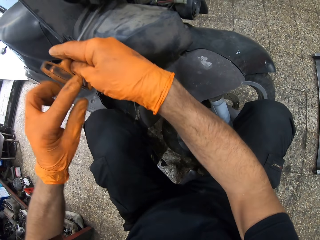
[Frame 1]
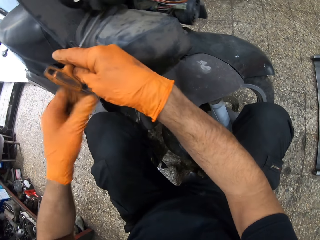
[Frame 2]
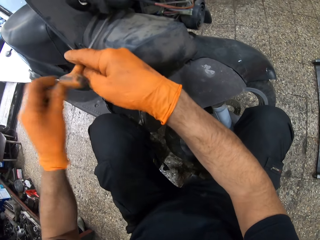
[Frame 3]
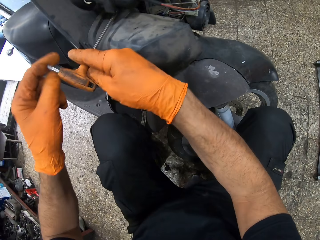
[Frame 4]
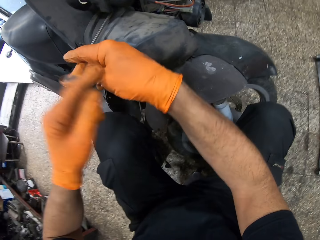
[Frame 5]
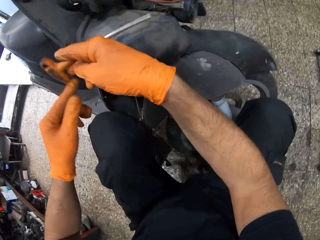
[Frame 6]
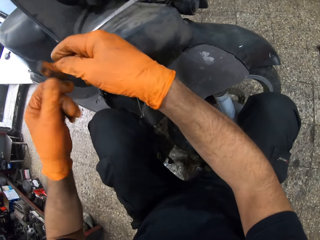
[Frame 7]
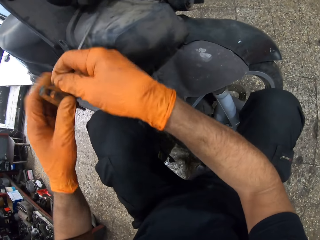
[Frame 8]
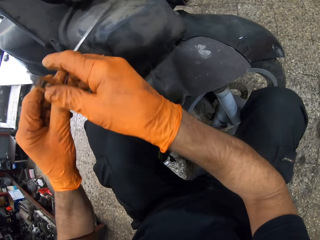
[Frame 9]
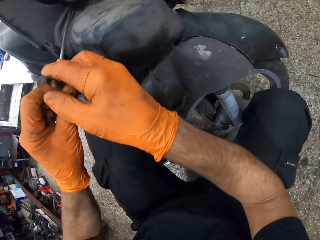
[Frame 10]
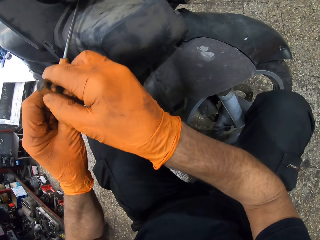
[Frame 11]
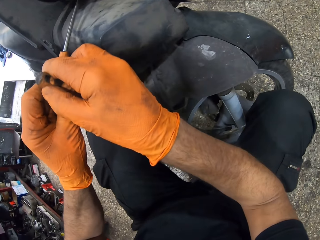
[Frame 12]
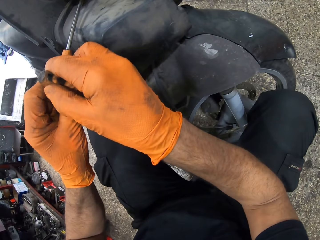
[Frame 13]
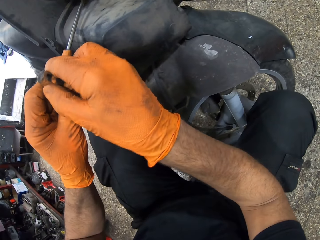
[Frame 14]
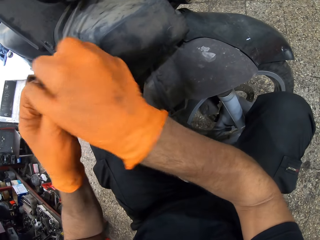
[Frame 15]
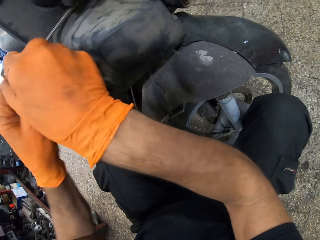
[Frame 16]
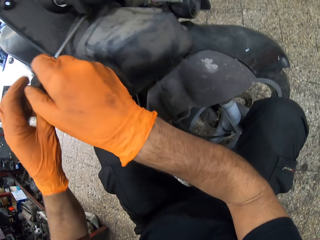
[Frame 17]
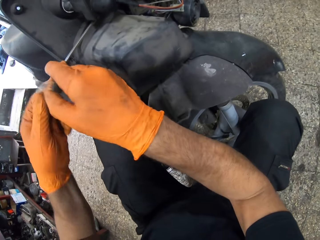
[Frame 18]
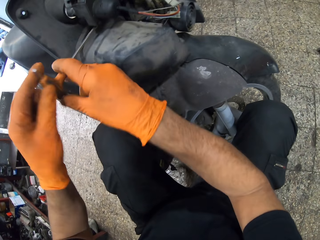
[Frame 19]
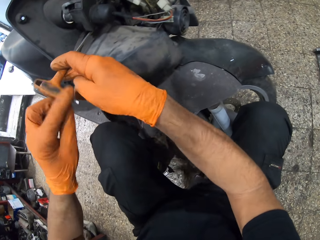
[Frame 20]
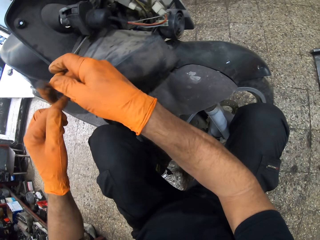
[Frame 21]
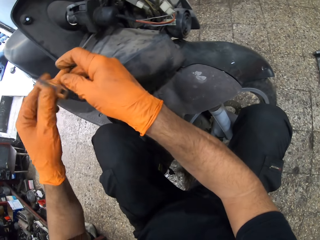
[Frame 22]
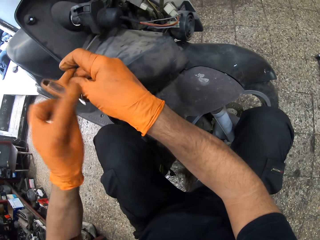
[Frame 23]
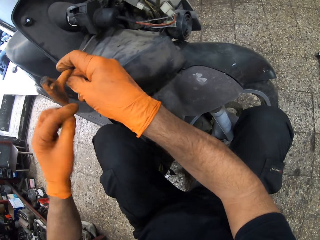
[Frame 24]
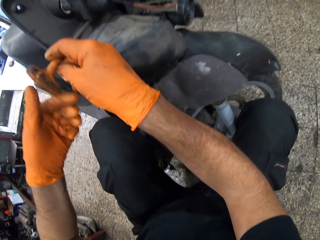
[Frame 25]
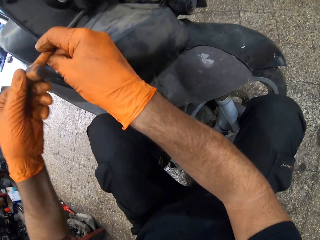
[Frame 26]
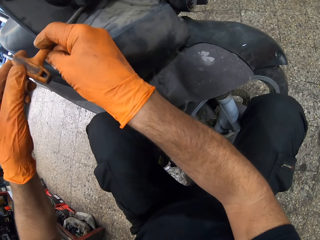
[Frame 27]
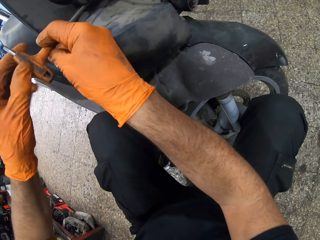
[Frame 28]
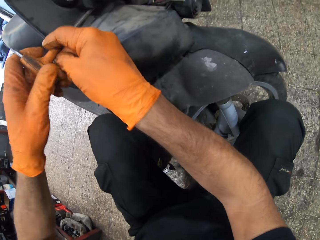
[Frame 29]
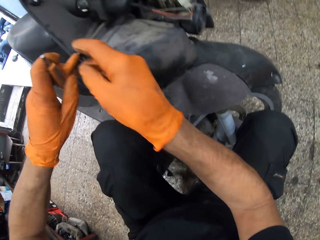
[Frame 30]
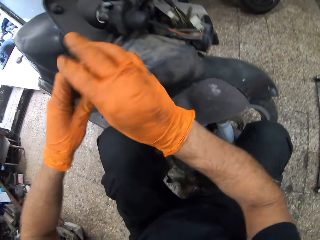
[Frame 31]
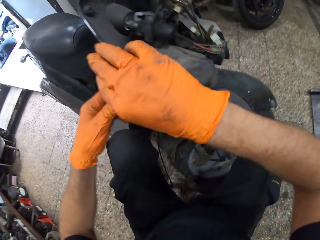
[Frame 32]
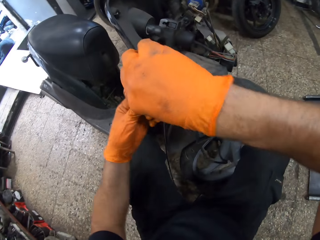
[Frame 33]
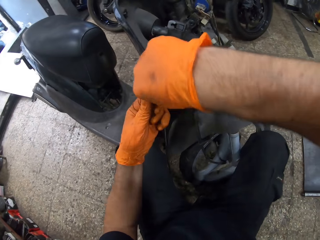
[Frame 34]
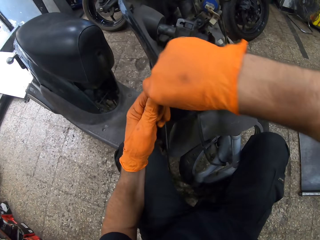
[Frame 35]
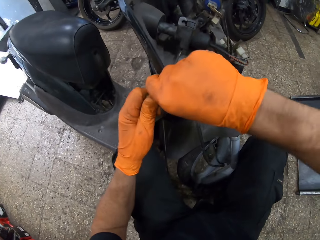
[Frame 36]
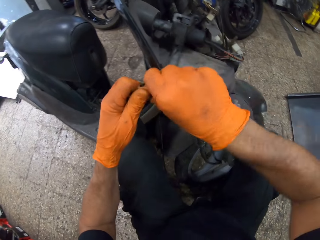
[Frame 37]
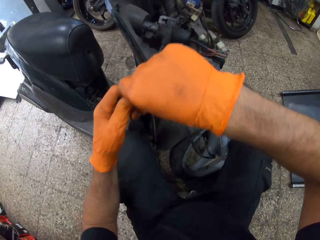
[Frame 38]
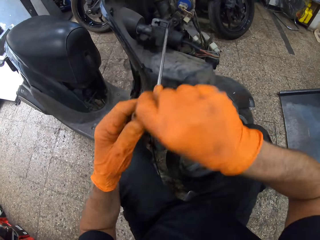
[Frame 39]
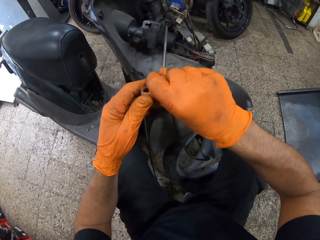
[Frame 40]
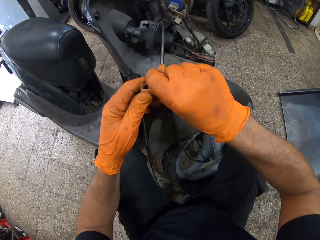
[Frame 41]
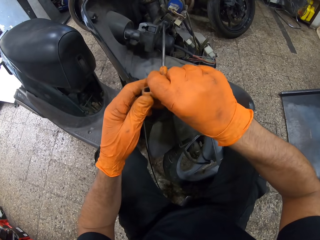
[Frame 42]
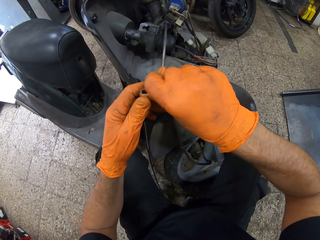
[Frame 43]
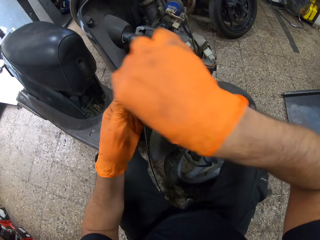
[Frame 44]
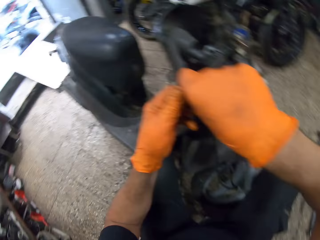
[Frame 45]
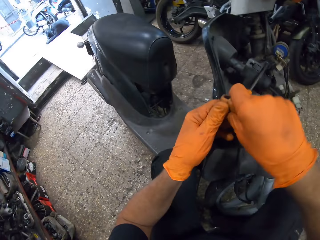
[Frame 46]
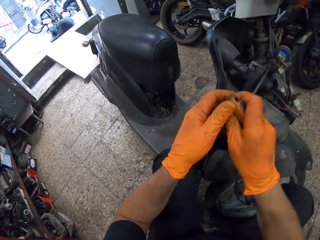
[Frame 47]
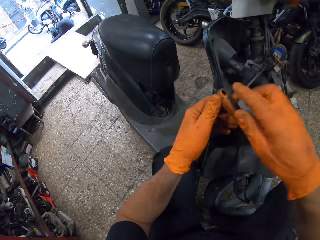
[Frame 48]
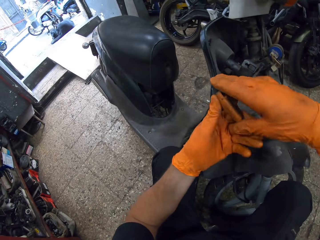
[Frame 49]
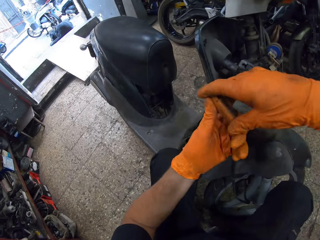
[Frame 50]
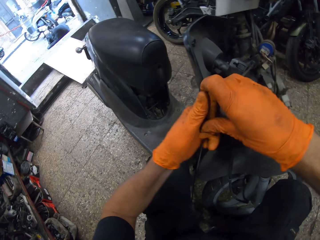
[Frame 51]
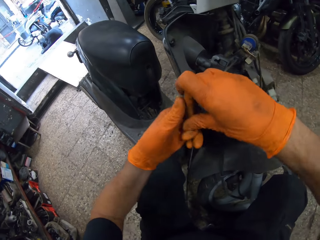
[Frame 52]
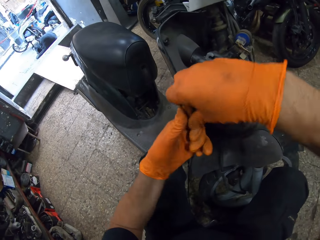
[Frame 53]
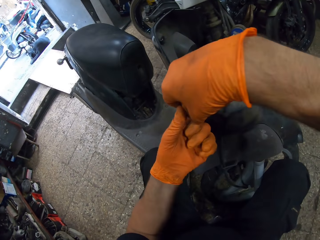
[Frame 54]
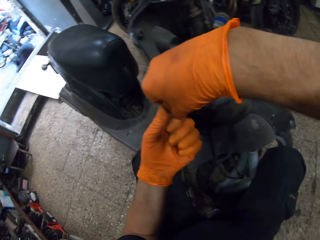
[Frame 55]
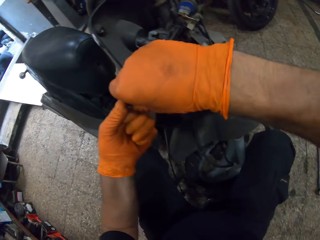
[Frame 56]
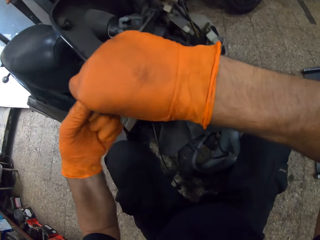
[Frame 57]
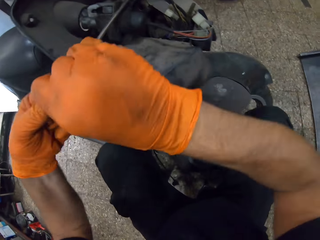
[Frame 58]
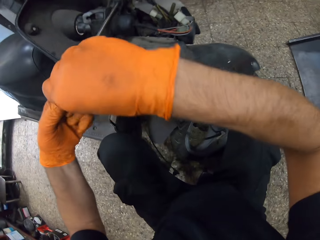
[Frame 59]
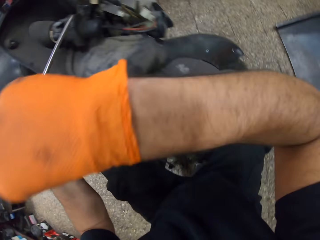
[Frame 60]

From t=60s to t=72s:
The camera wearer connects the bolt screwdriver to the bolt. They tighten the bolt with the bolt screwdriver. They connect the bolt screwdriver to the bolt. They tighten the bolt with the bolt screwdriver.

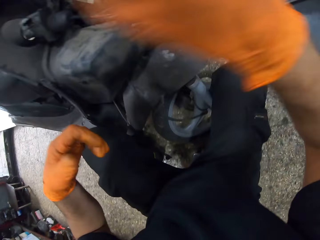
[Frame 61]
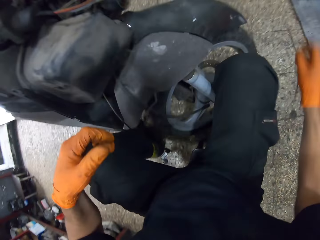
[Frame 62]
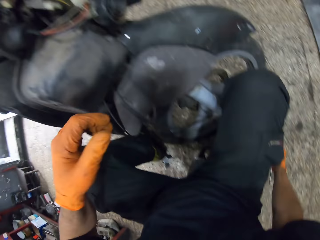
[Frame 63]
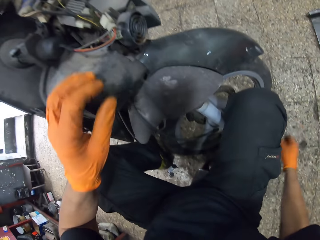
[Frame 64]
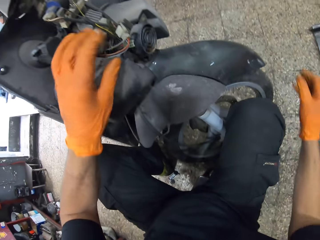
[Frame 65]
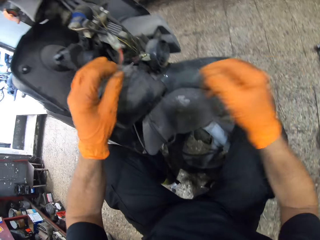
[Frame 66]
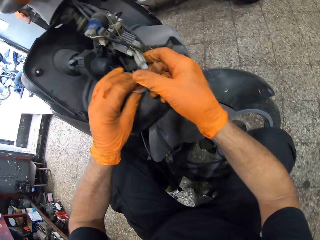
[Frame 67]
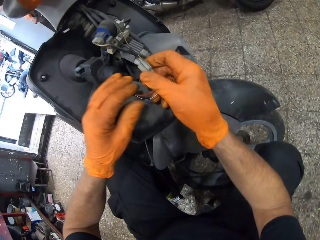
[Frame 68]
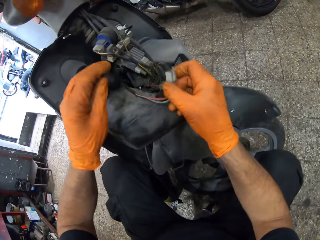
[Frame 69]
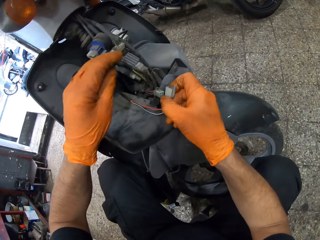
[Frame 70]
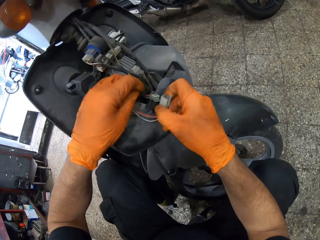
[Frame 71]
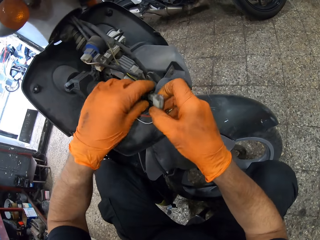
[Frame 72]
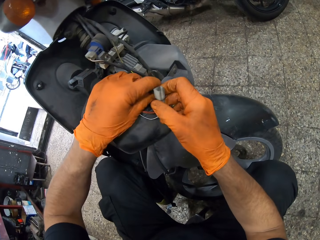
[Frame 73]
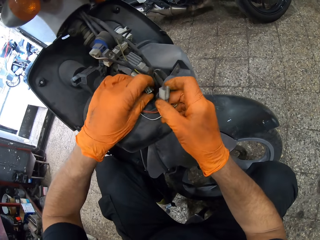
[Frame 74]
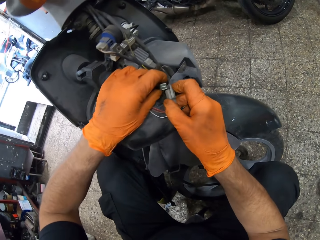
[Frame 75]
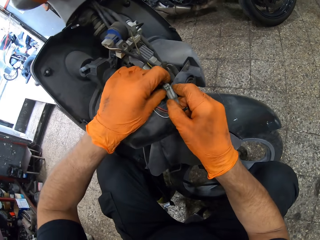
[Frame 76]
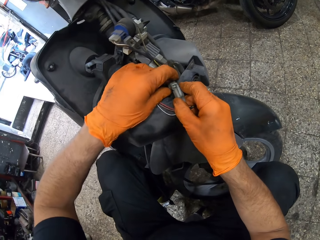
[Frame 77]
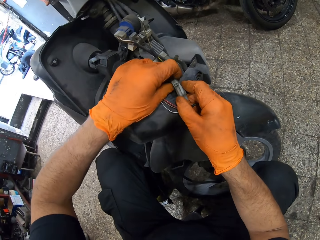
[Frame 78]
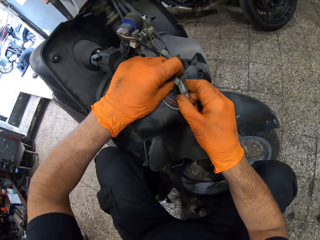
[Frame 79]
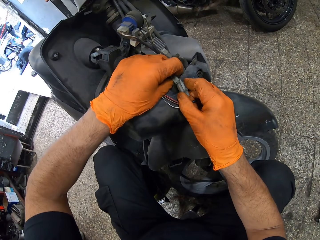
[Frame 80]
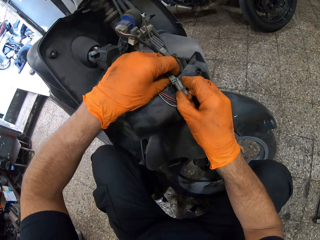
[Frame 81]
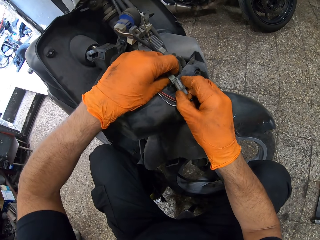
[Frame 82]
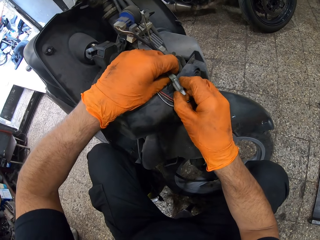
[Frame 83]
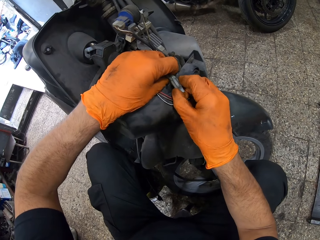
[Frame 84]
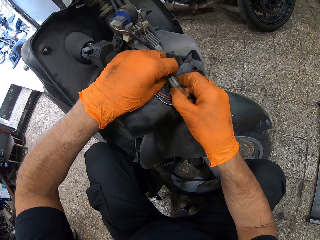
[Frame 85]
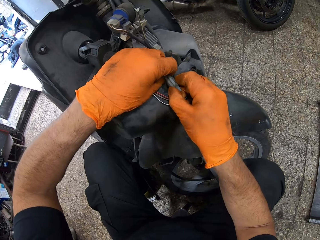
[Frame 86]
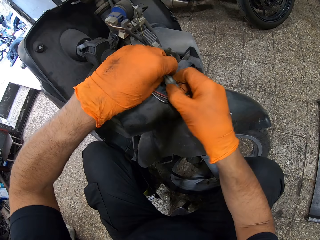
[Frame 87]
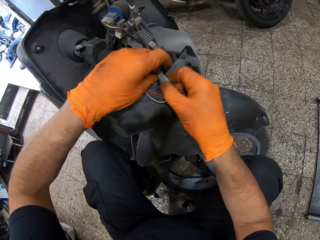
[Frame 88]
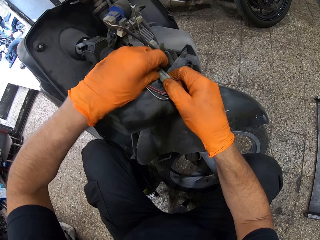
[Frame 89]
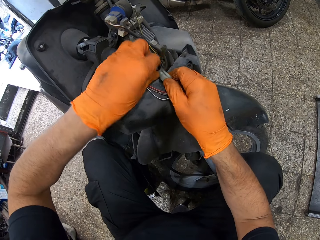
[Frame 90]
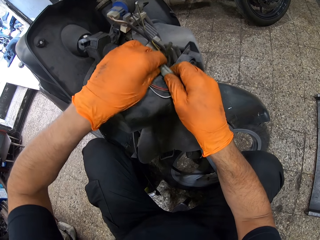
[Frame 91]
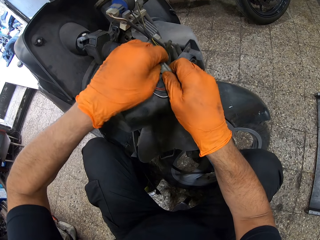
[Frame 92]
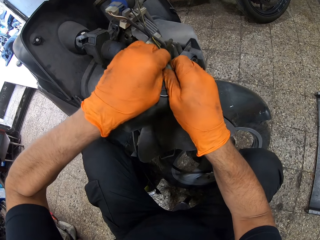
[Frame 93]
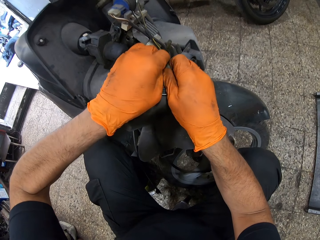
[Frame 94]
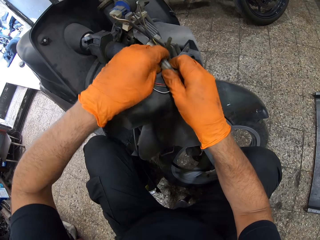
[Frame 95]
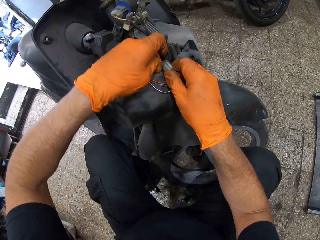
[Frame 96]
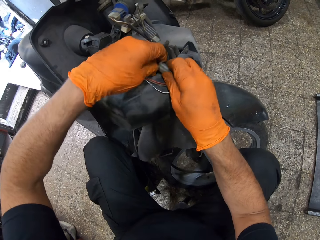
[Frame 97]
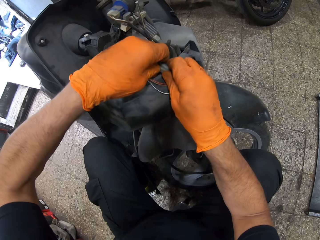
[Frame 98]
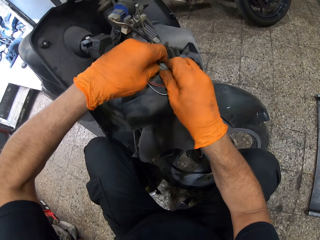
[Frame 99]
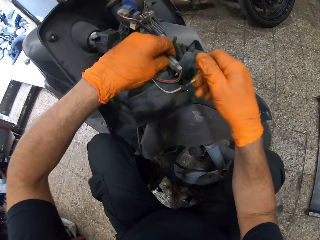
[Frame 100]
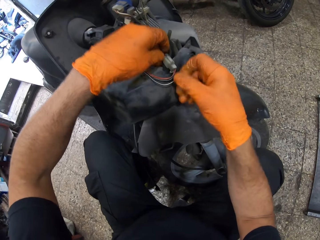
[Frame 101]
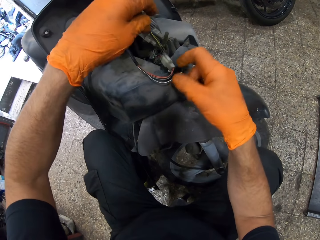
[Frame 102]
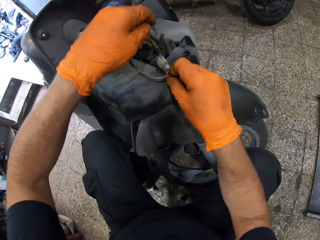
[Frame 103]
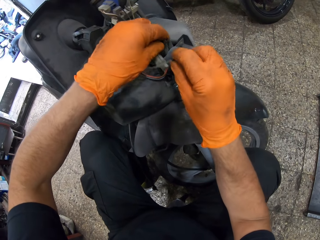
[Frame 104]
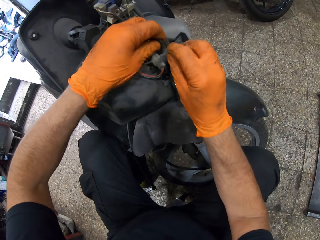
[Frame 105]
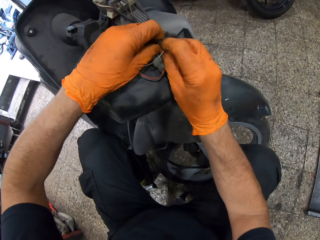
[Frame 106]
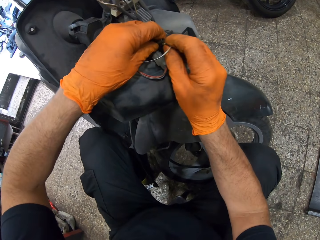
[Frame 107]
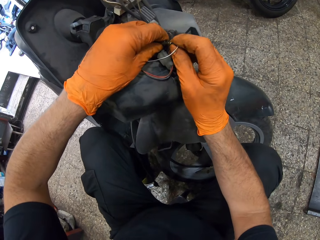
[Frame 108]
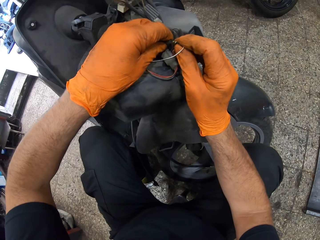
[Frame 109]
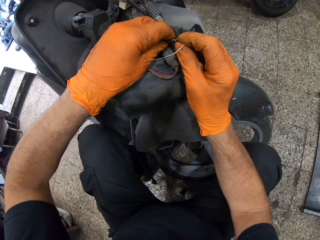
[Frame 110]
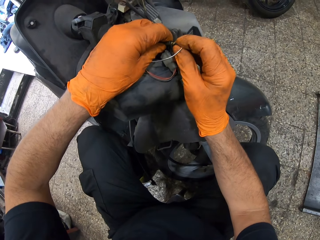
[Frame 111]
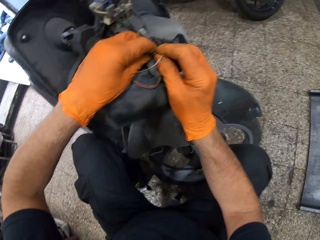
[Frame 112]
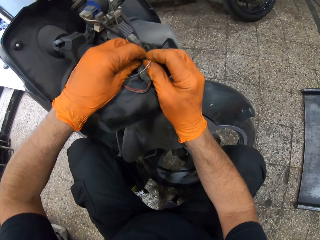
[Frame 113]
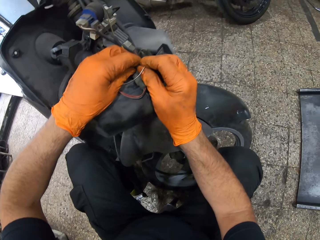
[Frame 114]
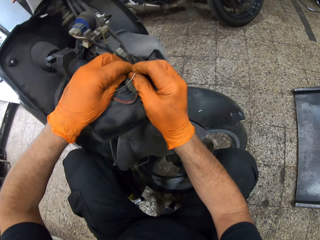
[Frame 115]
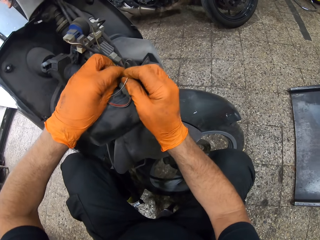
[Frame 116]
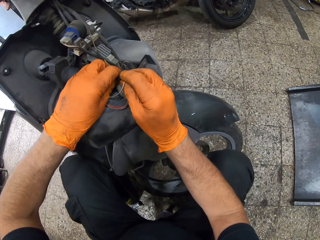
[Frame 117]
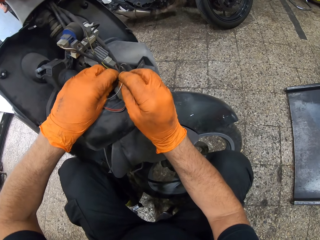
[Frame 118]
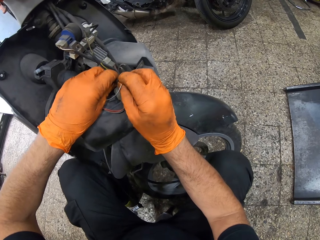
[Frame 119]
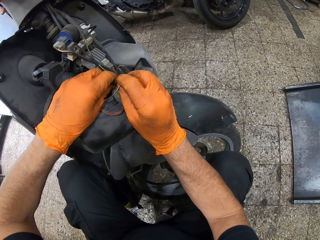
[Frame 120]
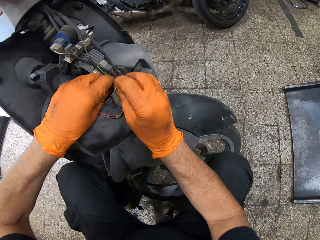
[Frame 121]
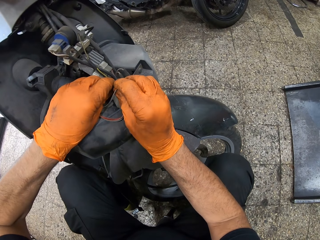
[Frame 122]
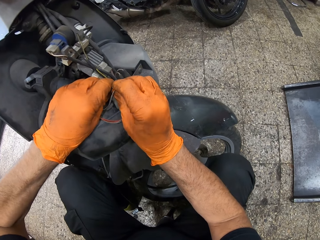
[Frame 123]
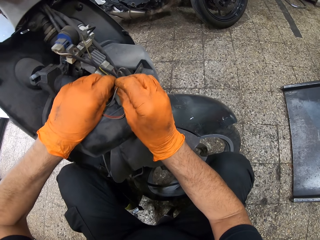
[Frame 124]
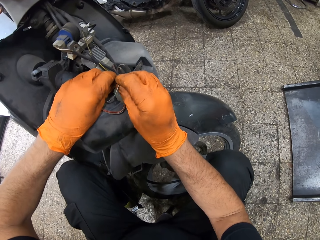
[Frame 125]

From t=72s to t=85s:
The camera wearer puts down the torque wrench or bolt screwdriver. He holds some wires with his left hand. He holds a wire adapter with his right hand. He holds a wire adapter with his left hand. He connects the wire adapters together. He holds a wire with his right hand. He connects the wire to a cable.
